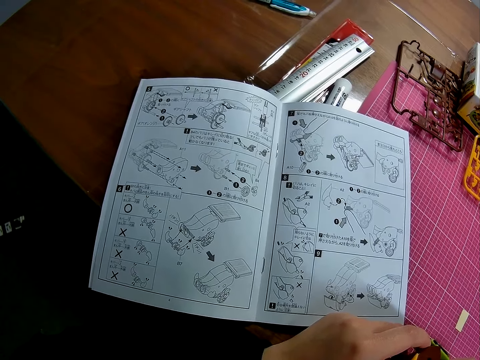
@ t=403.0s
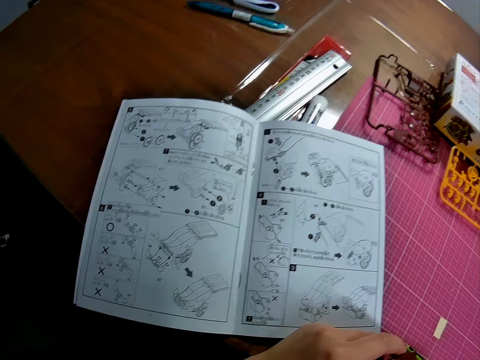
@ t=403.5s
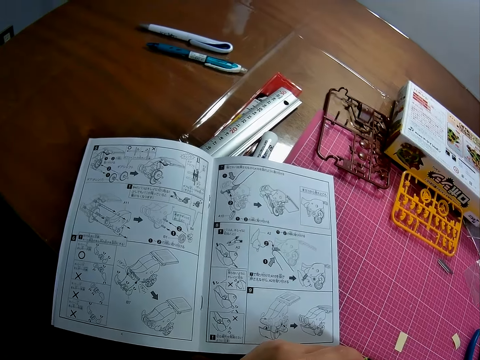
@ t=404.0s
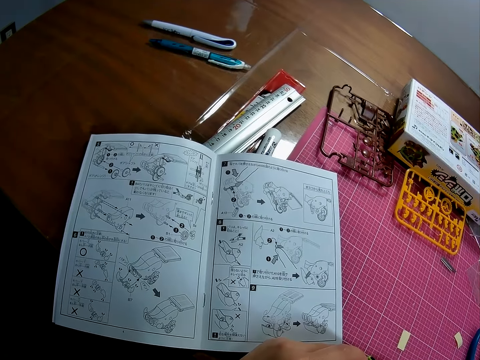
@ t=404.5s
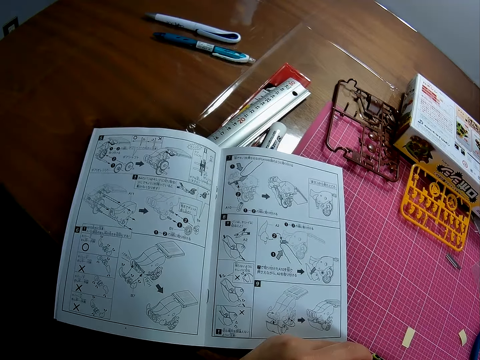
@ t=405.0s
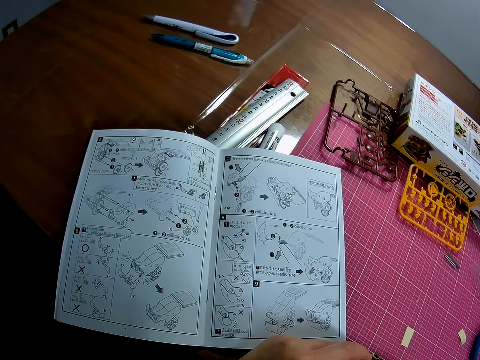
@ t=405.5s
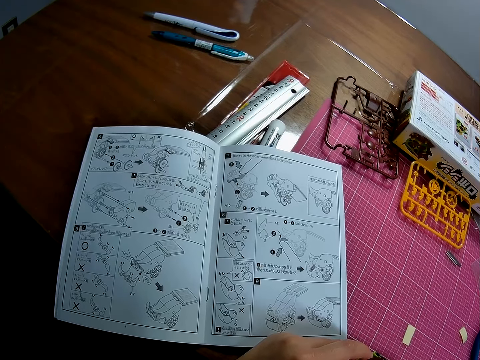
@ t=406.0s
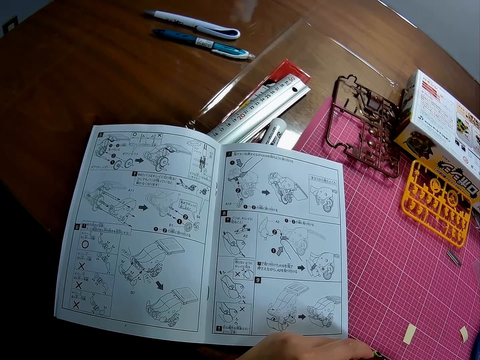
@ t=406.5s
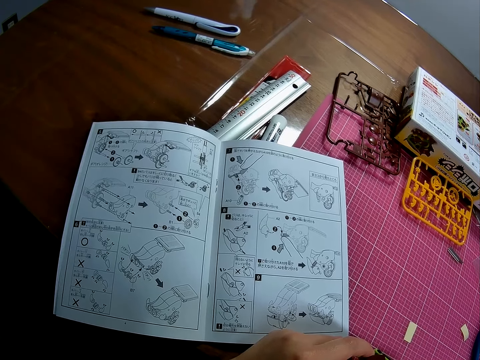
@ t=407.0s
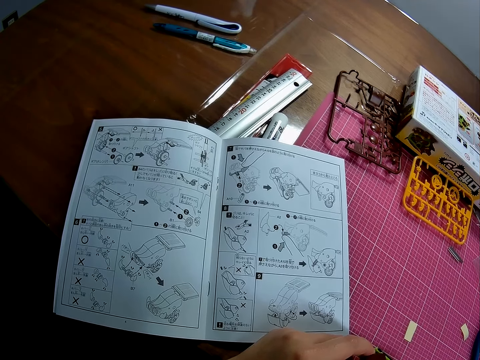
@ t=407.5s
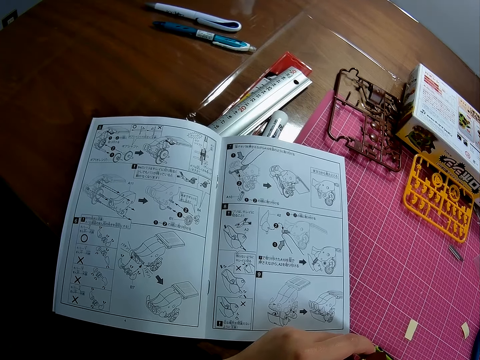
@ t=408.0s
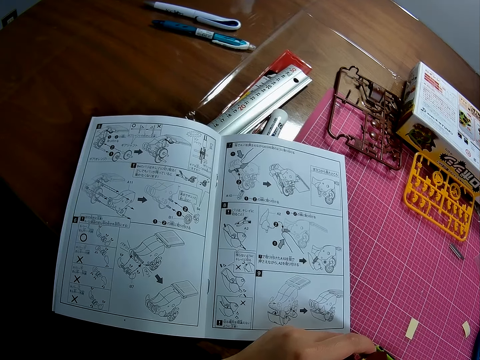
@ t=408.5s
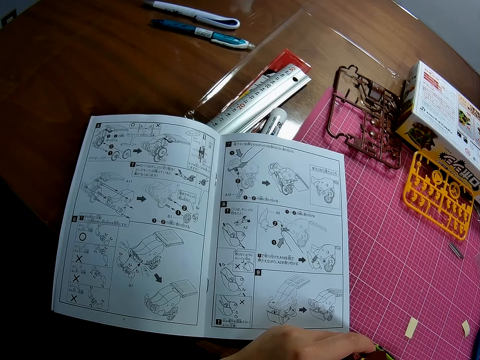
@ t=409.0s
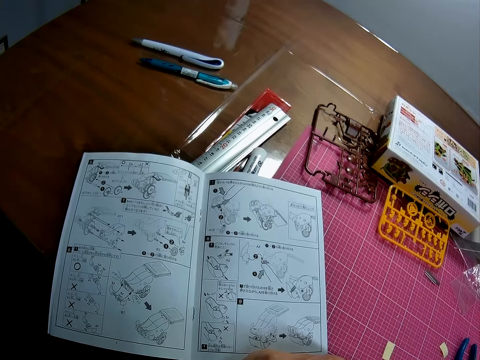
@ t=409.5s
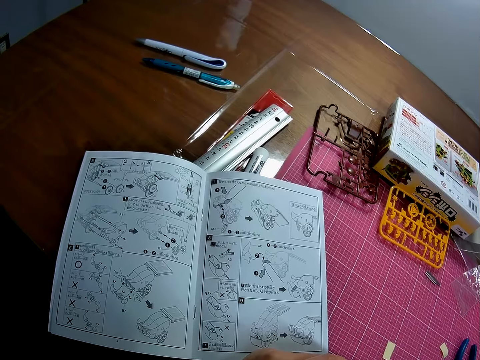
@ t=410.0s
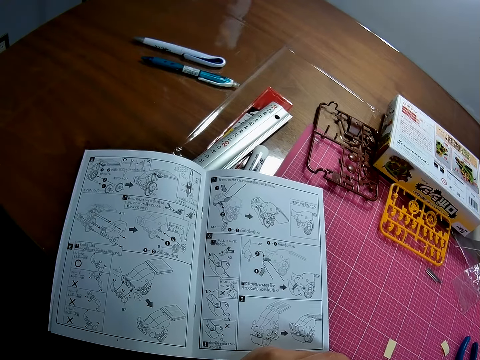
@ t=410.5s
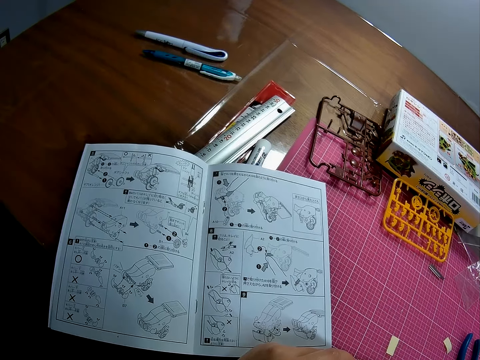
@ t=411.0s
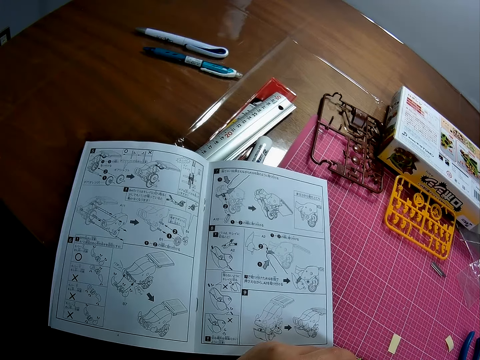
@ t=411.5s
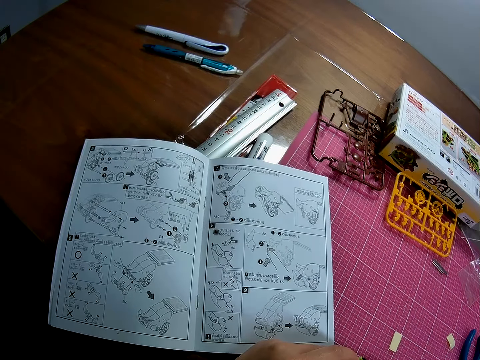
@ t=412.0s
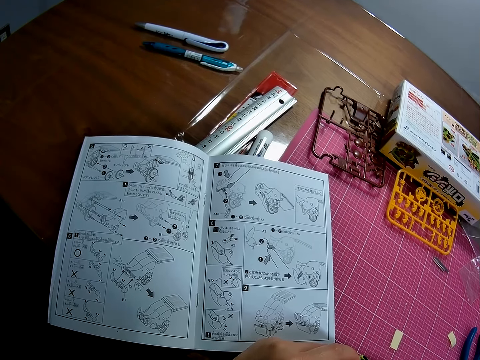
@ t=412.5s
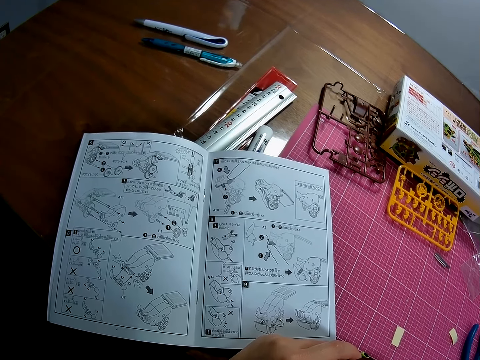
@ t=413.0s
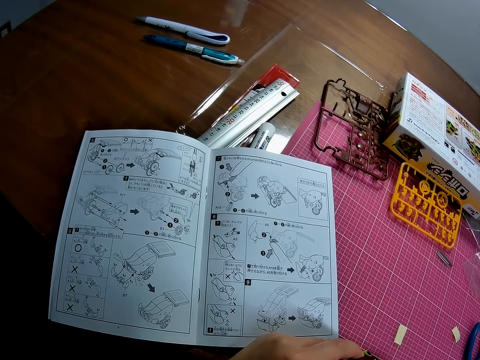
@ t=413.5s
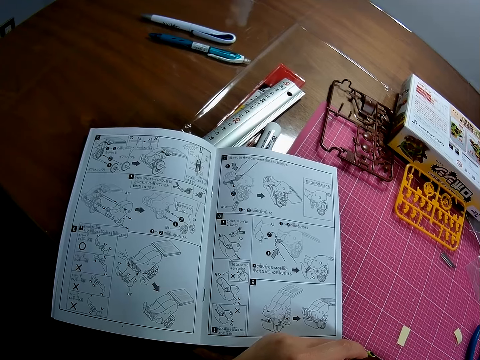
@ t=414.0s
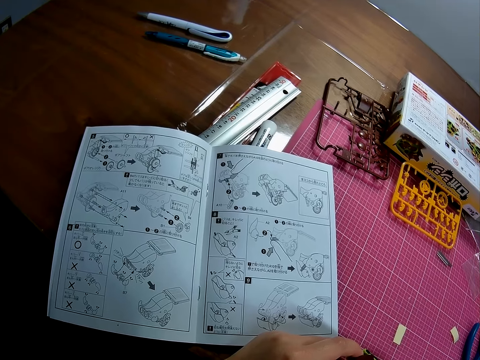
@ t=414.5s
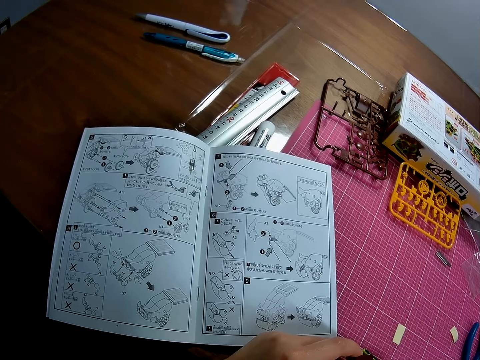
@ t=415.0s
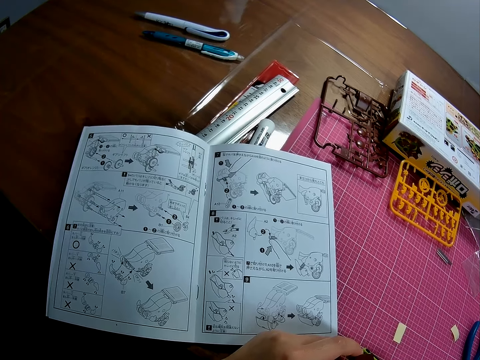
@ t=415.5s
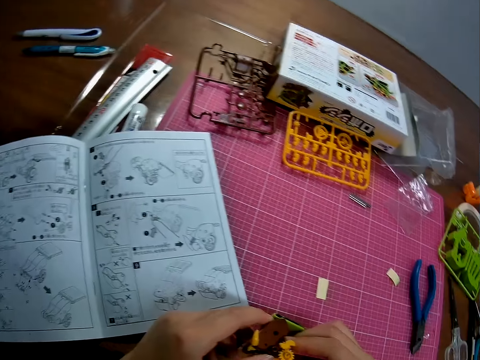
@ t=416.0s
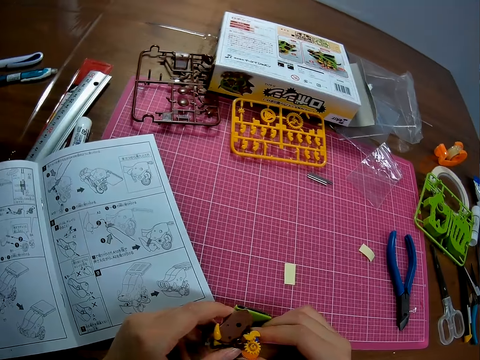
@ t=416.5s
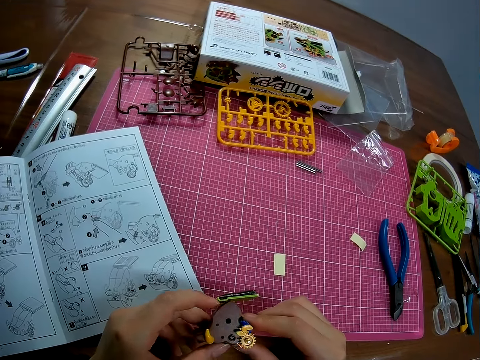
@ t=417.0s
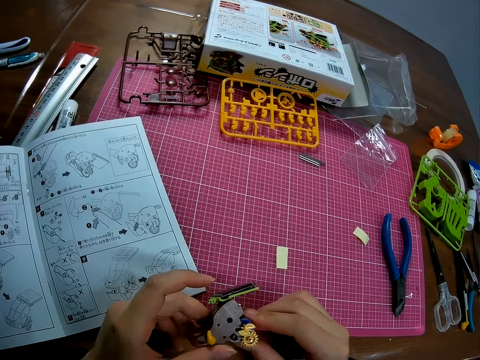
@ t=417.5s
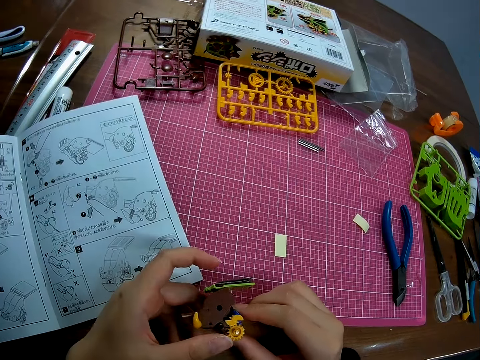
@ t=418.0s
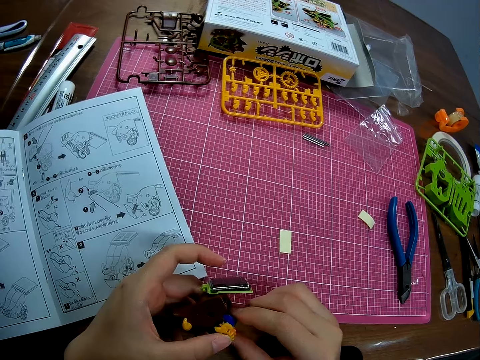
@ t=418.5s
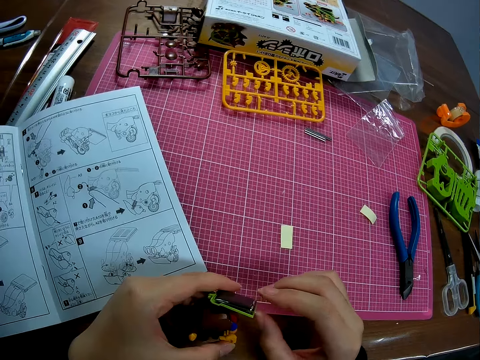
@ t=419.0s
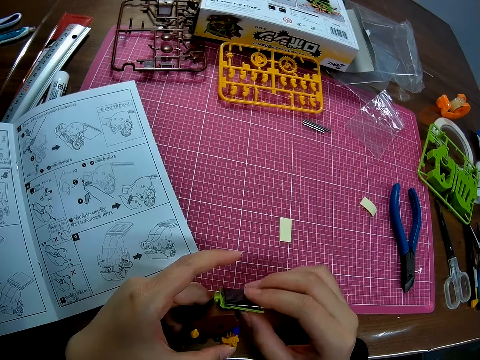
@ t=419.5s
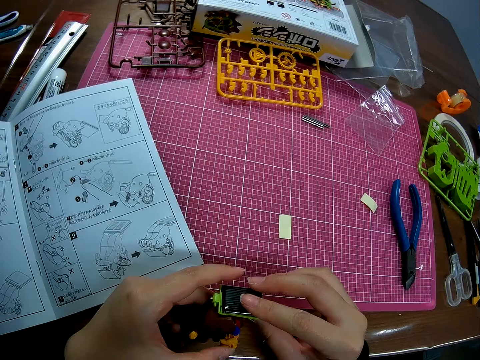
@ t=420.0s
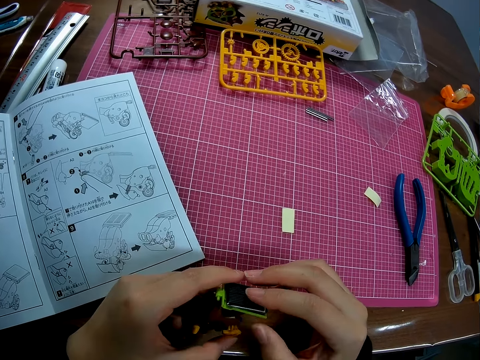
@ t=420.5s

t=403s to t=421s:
The camera wearer looks around. They stare at the plastic model of something.

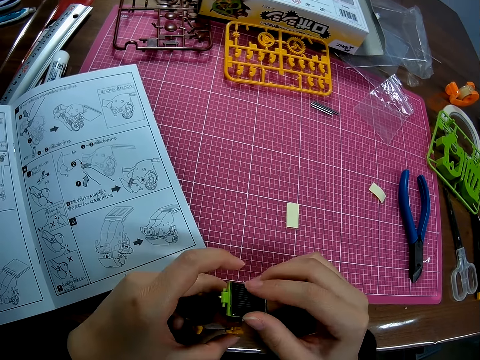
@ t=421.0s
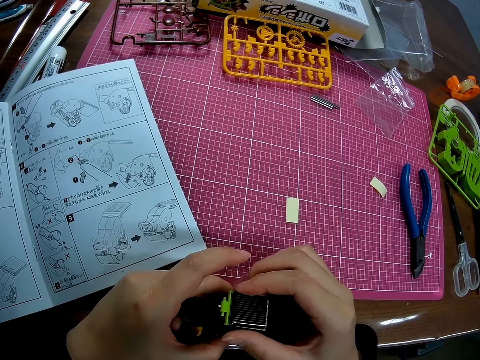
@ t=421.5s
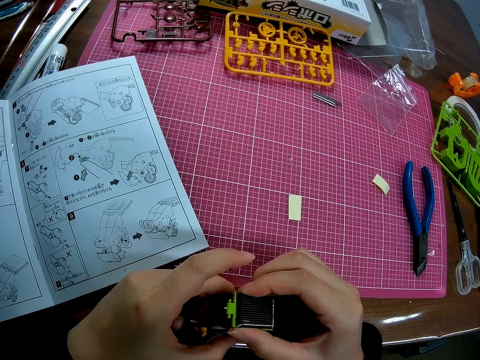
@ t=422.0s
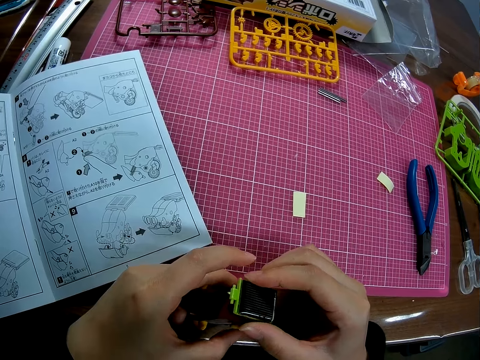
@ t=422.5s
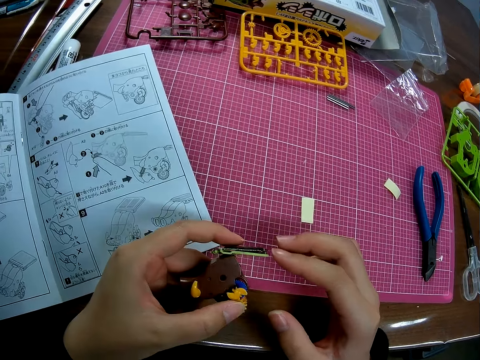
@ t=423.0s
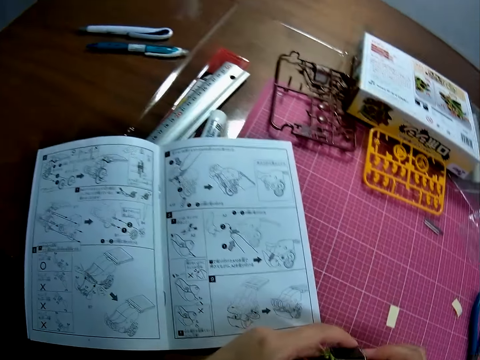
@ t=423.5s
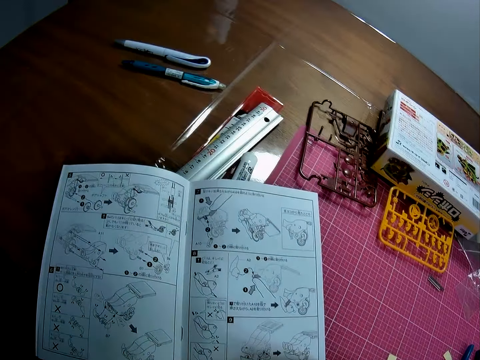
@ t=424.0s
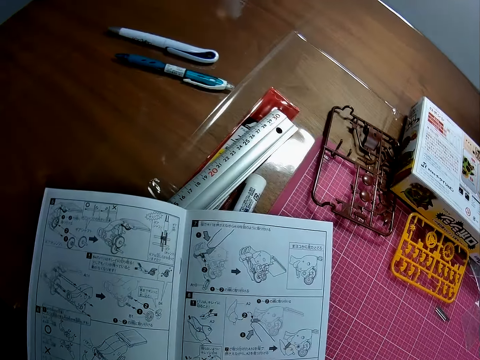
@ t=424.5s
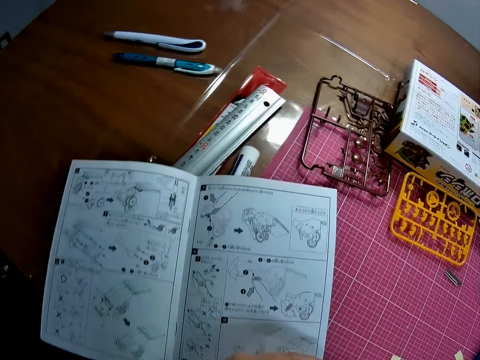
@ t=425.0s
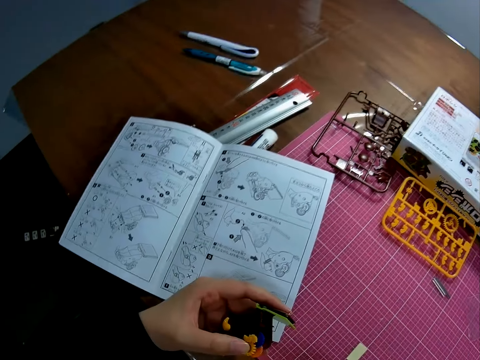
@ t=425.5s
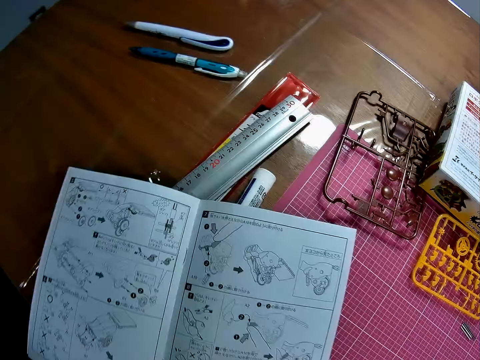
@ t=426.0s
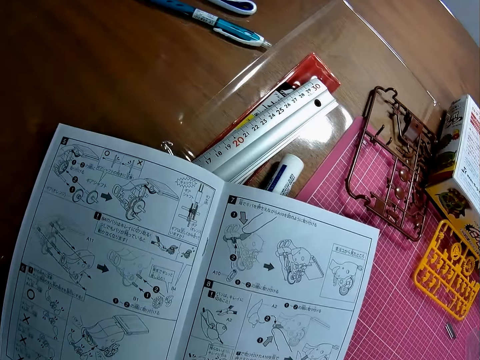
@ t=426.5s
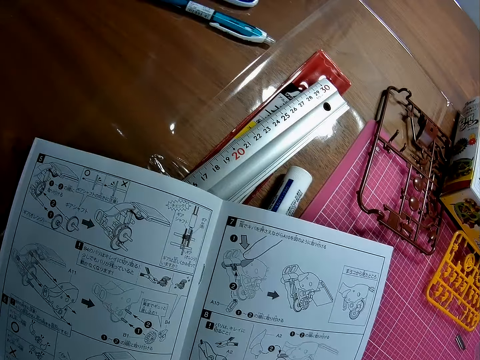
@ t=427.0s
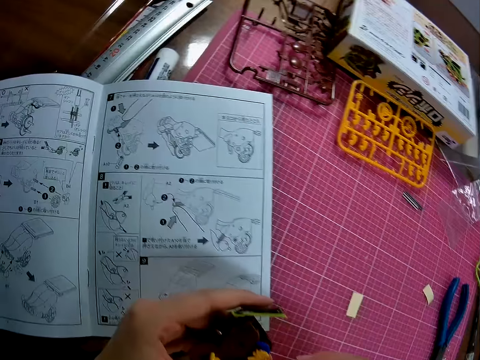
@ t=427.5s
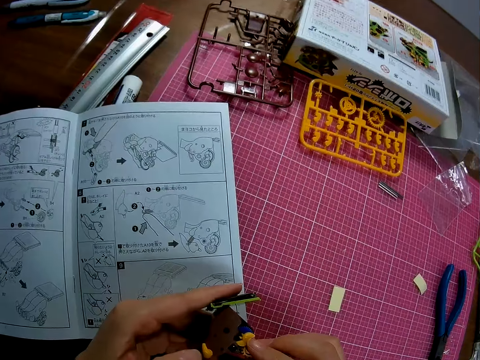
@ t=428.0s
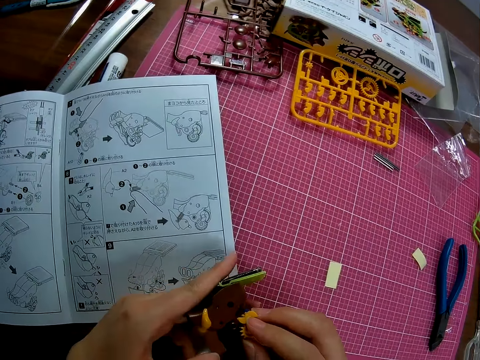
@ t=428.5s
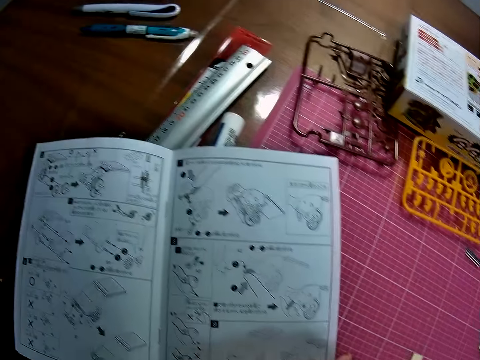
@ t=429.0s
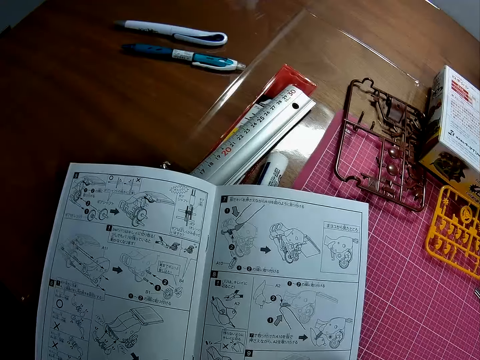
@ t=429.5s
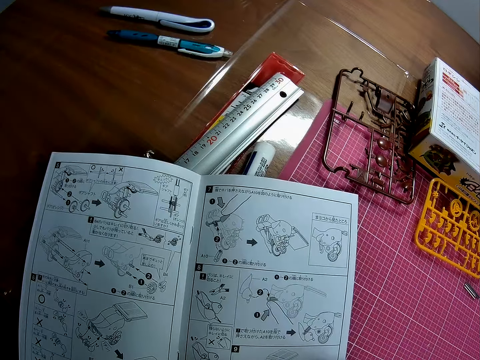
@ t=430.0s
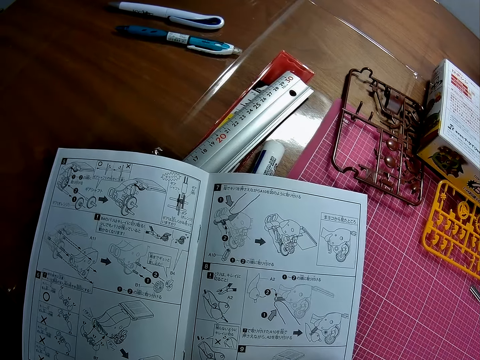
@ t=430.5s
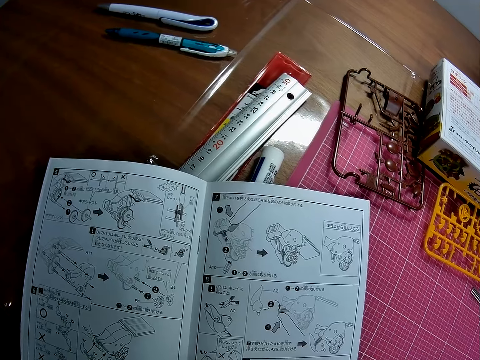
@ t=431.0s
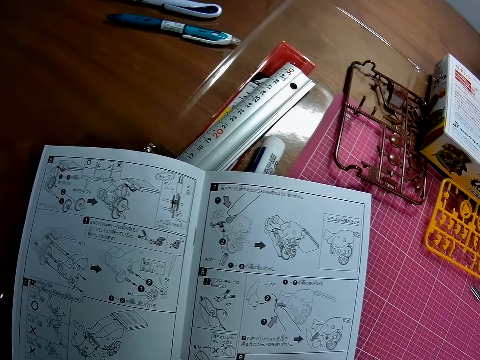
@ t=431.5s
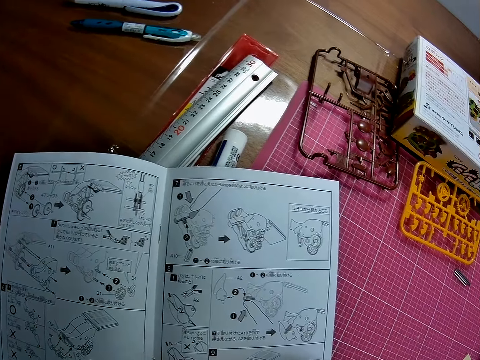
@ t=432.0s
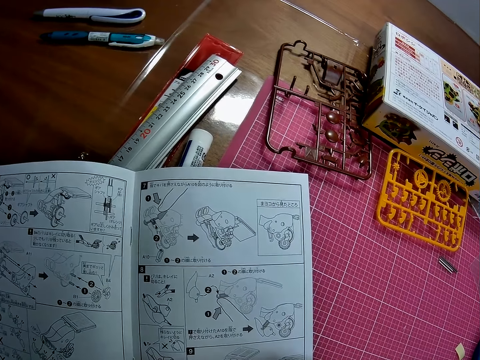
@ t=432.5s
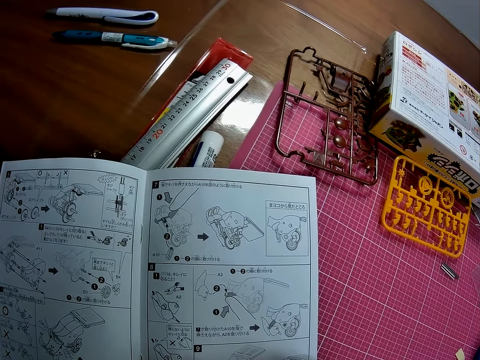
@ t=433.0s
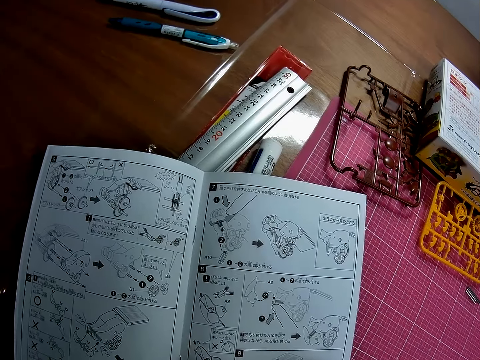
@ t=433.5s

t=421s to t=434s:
The camera wearer looks at the manual book on the table. They stare at the manual book on the table. They stare at the plastic model of something. They stare at the manual book on the table.
